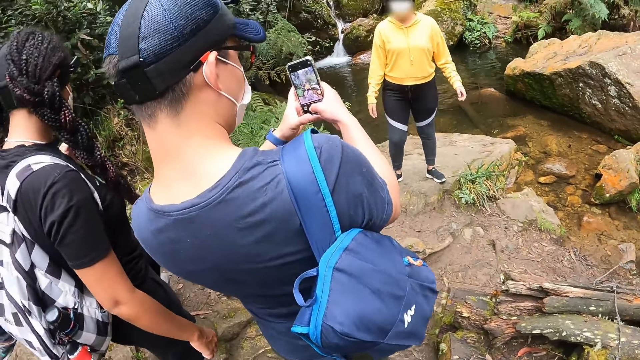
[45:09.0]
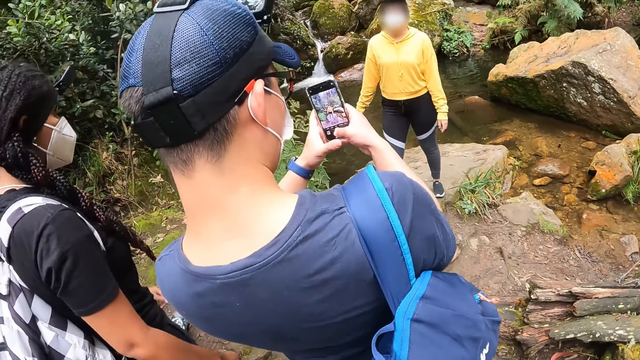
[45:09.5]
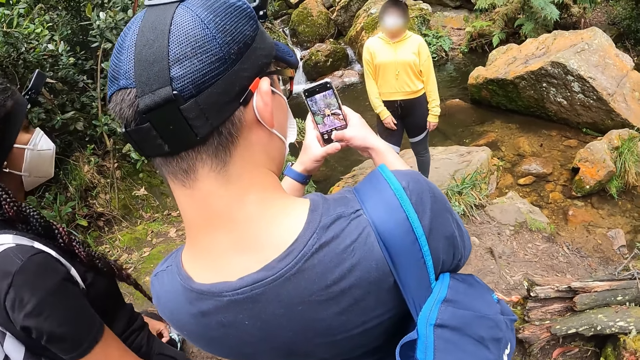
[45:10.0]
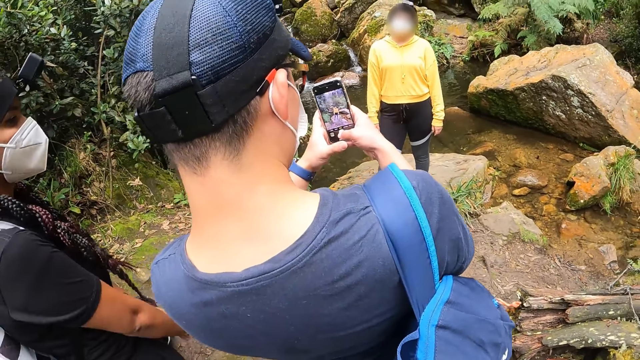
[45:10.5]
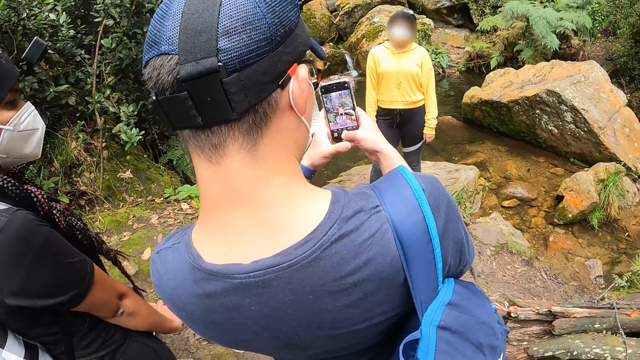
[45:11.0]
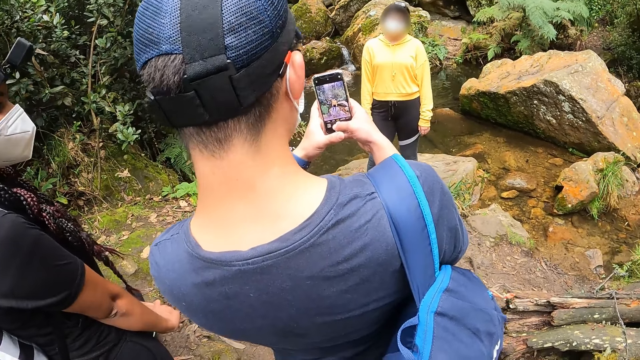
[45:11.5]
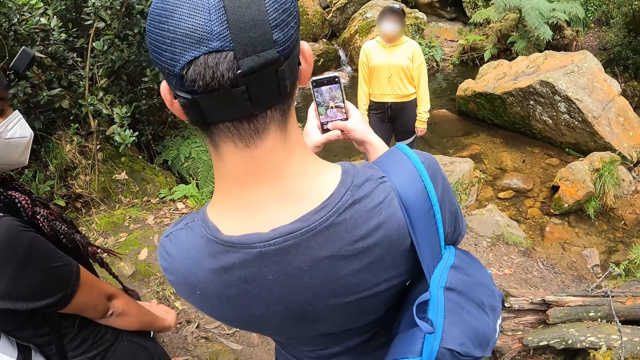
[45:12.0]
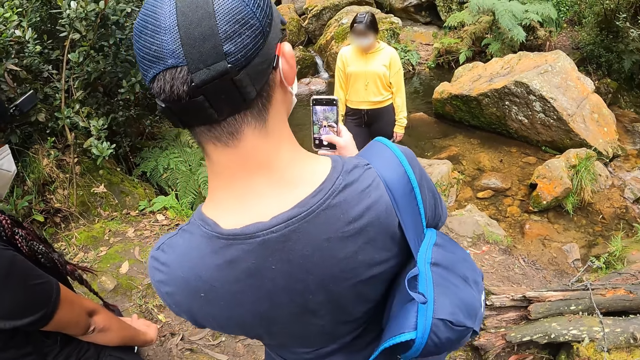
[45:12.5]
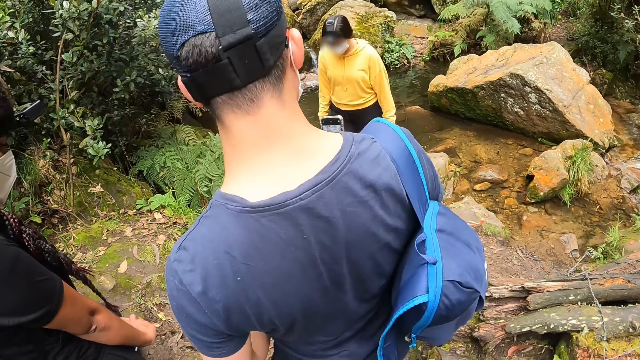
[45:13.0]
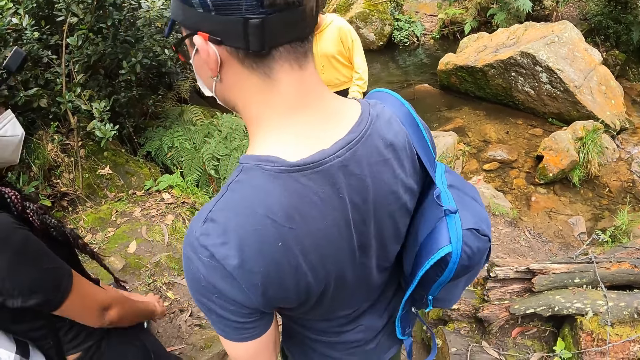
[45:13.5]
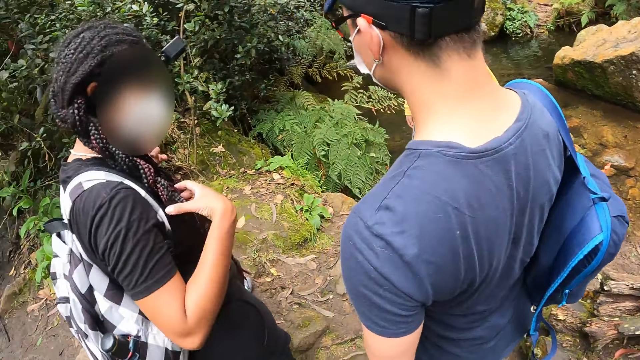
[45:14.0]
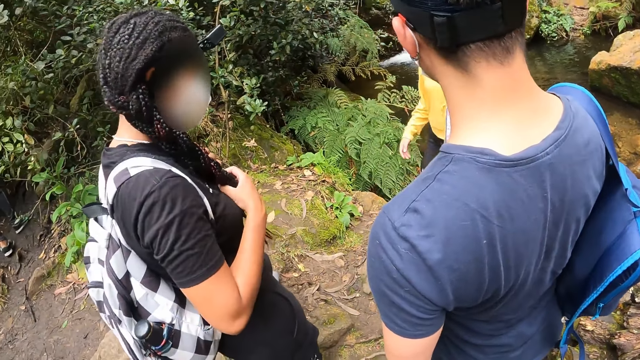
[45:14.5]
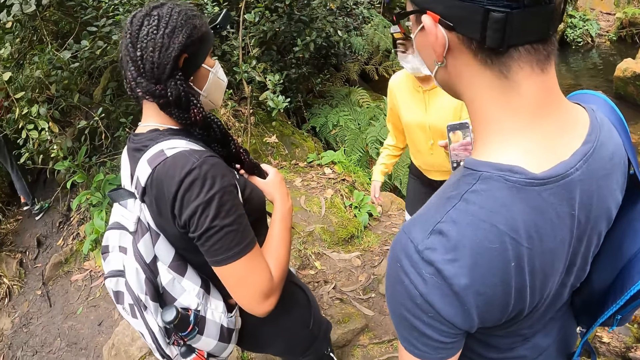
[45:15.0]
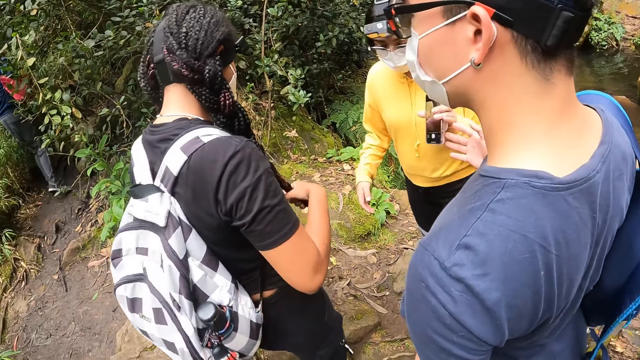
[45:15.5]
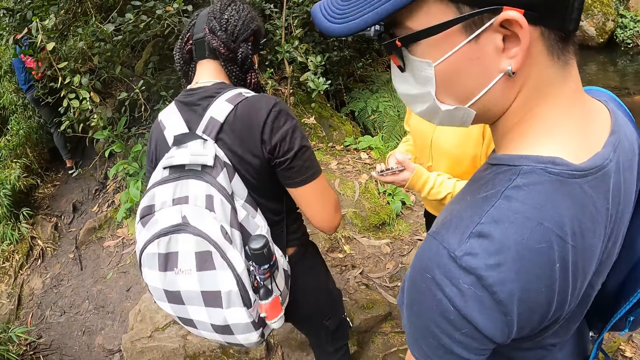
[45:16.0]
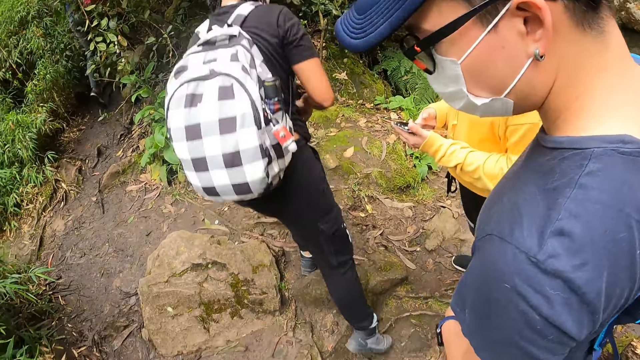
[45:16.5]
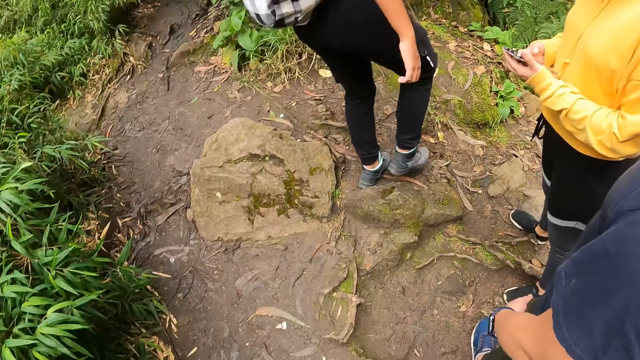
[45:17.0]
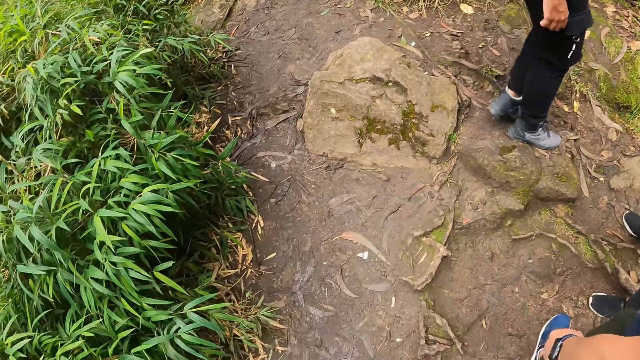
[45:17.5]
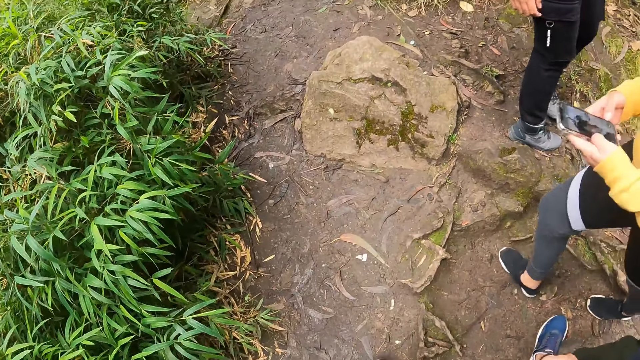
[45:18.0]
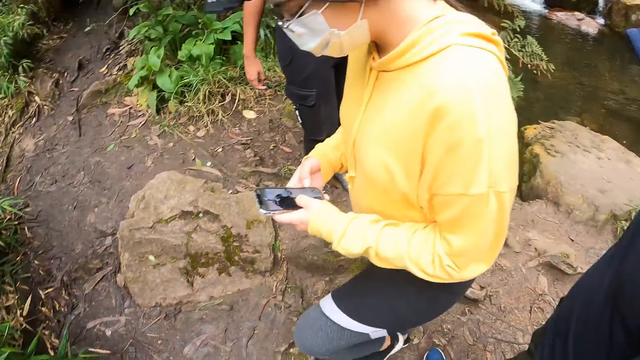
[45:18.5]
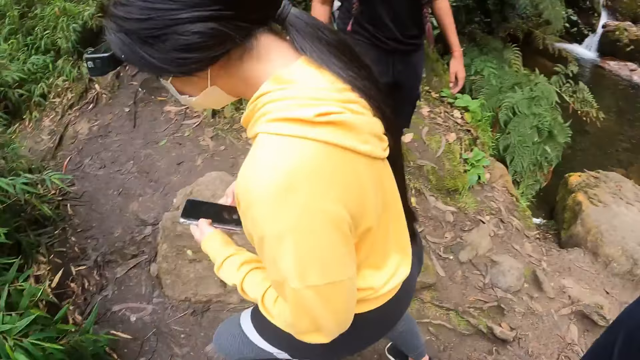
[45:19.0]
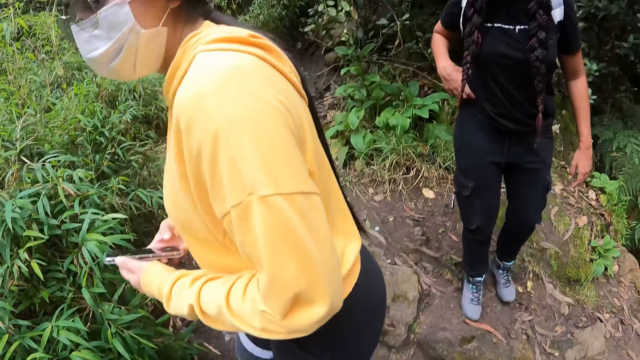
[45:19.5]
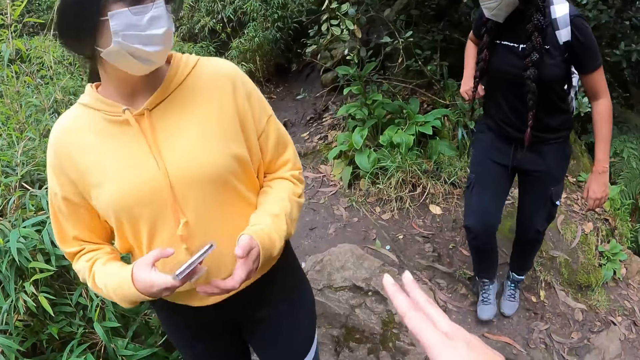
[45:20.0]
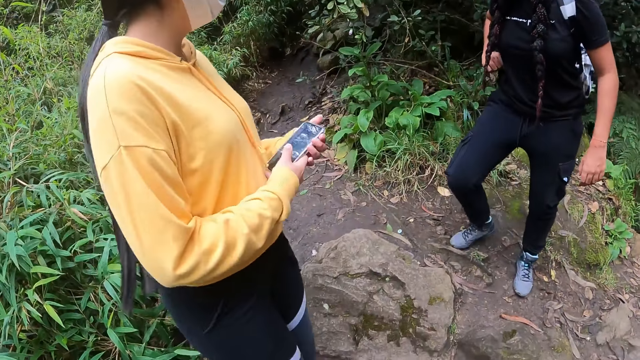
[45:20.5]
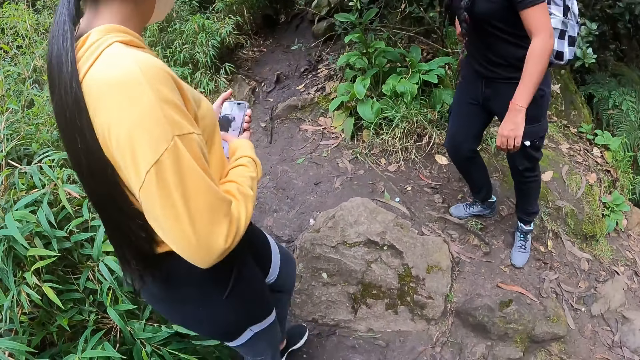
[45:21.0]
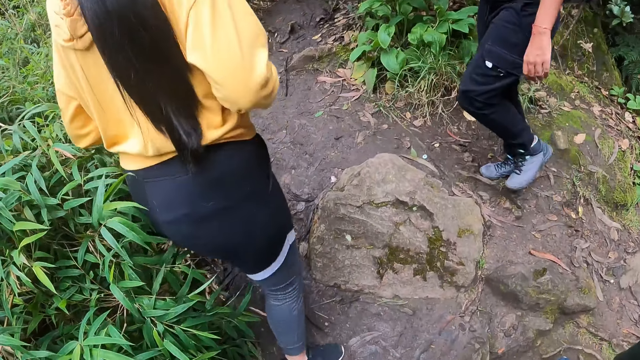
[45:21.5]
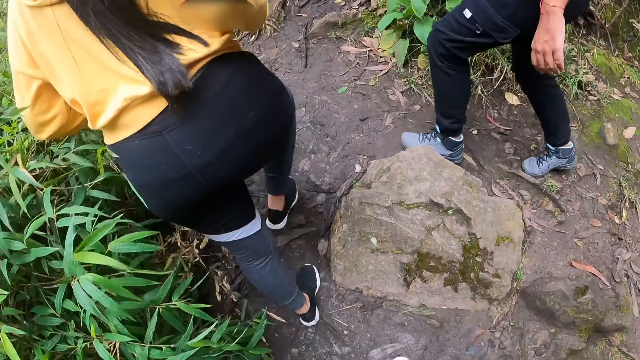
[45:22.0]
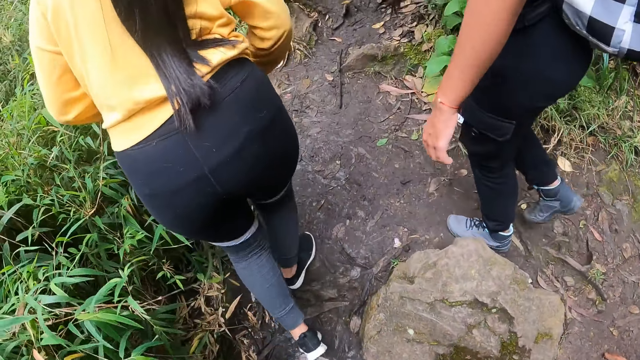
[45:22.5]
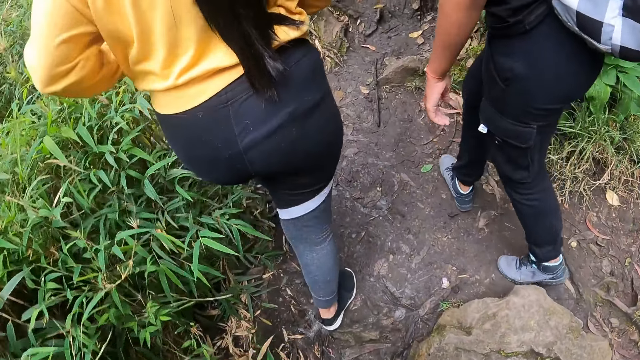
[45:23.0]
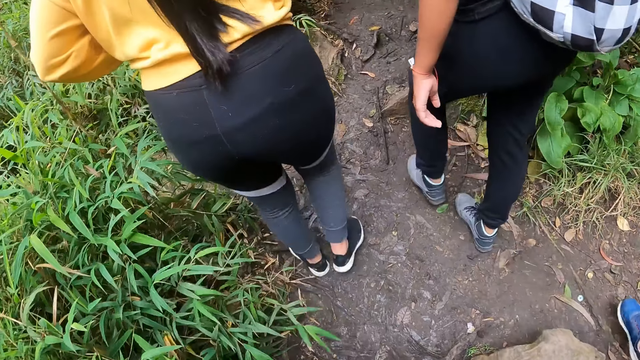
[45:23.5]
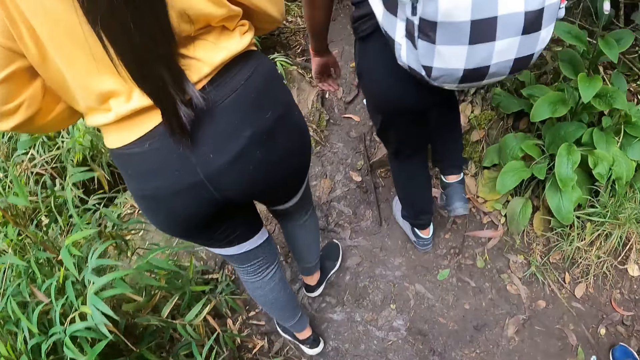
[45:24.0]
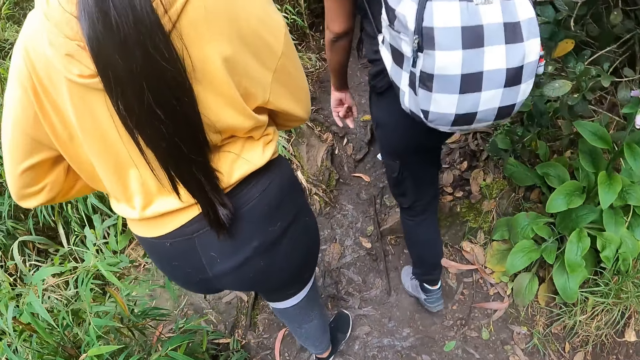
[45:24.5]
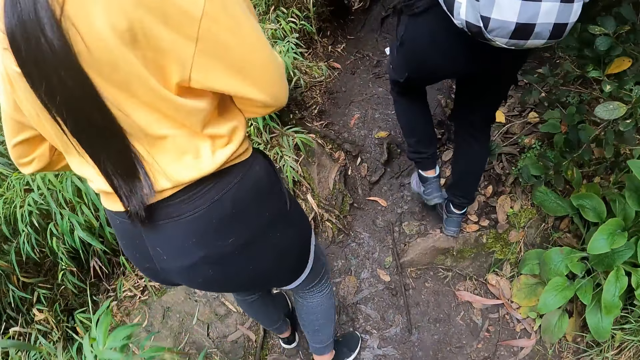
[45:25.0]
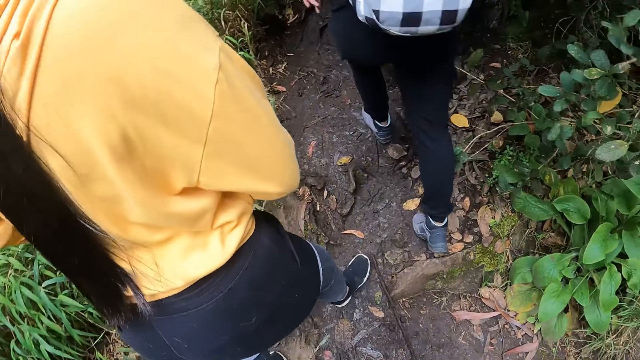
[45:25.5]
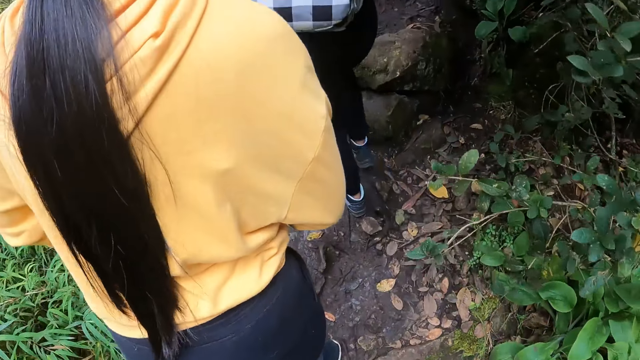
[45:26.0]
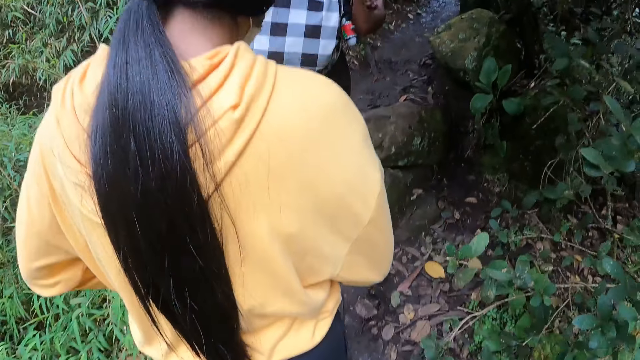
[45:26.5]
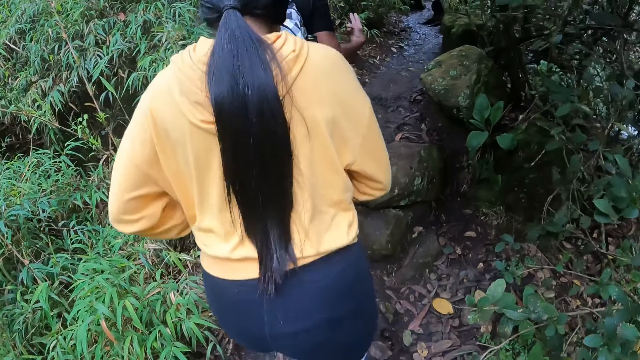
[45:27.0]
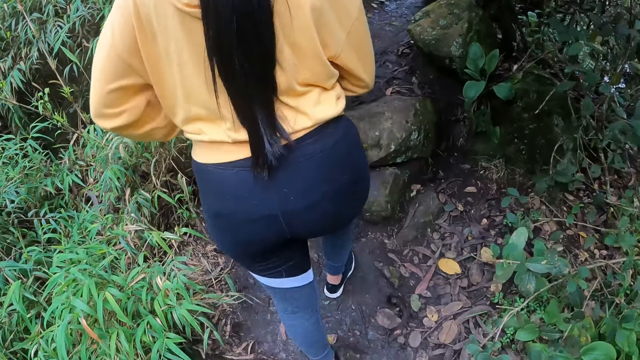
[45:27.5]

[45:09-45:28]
A man takes pictures with a phone. A woman walks and holds her hair with both hands beside the stream. Another man hands another woman the mobile phone with his right hand. The second woman operates the mobile. The camera wearer looks at the trail and holds the mobile phone. They interact with the second man, the second woman and the first woman. They walk along a pathway on the mountain with the second man, the second woman and the first woman.

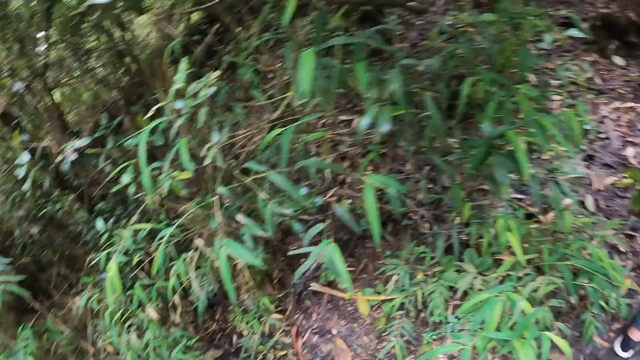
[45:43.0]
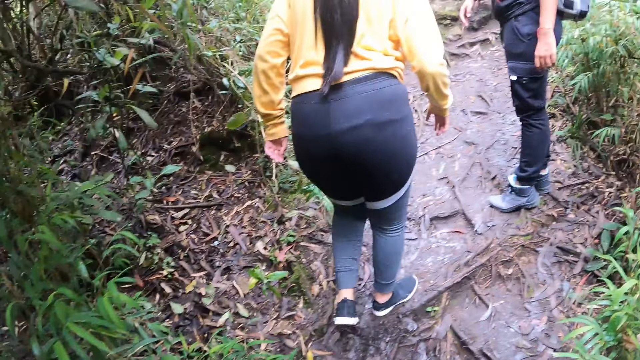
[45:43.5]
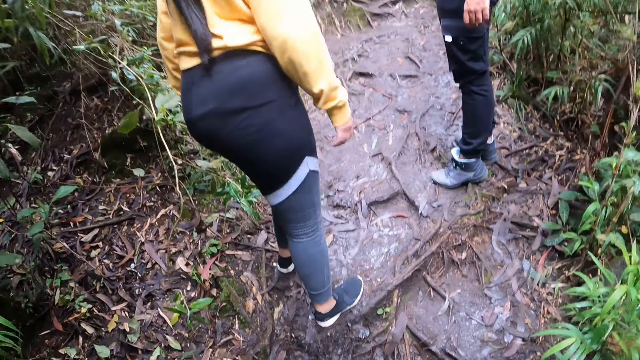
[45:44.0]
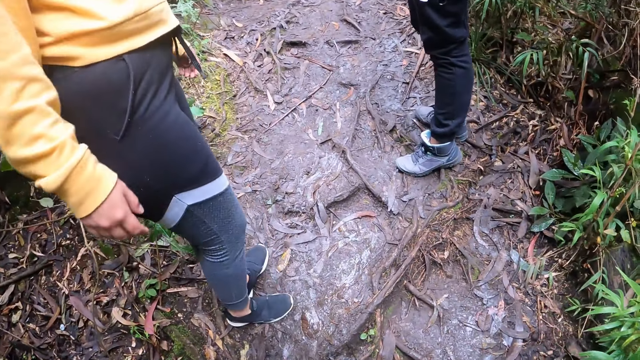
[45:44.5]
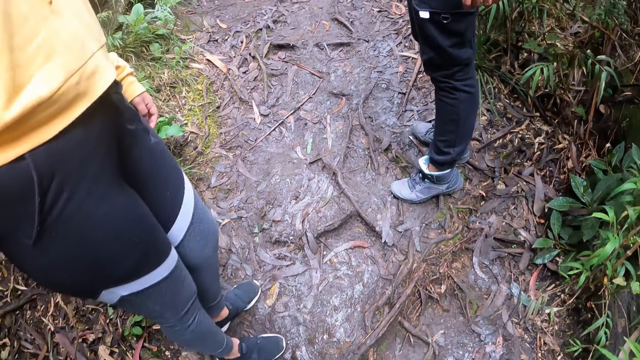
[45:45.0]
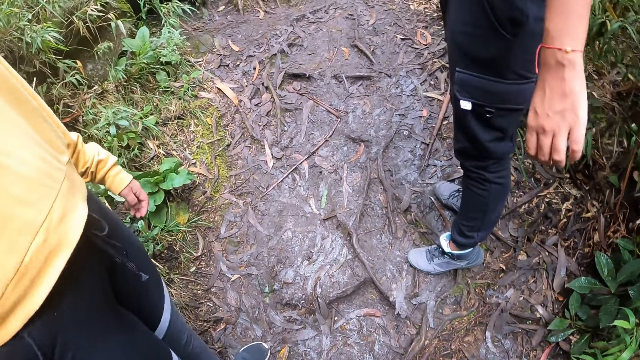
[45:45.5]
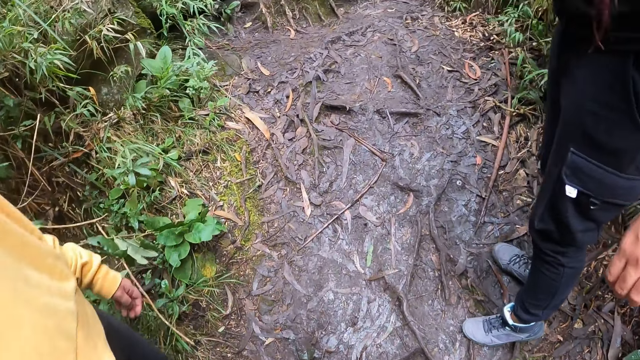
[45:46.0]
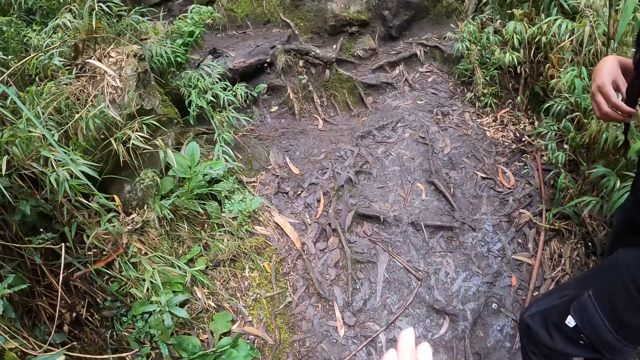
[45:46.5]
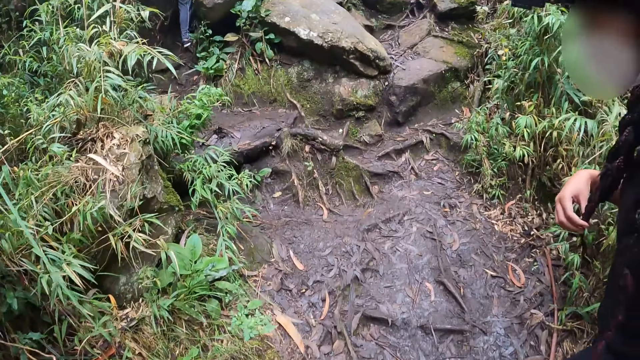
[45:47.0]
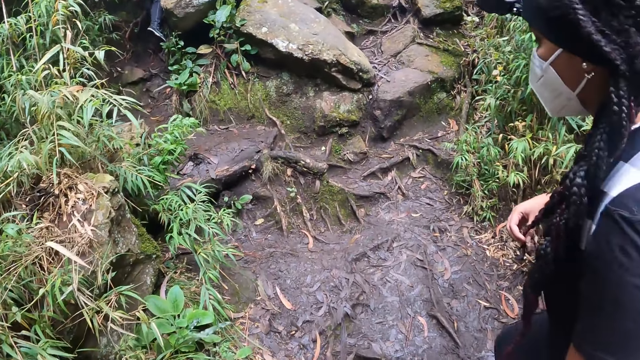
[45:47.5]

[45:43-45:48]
The camera wearer interacts with the man, the woman and the other woman.
